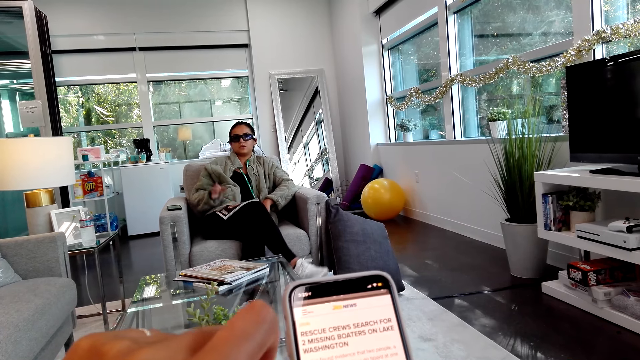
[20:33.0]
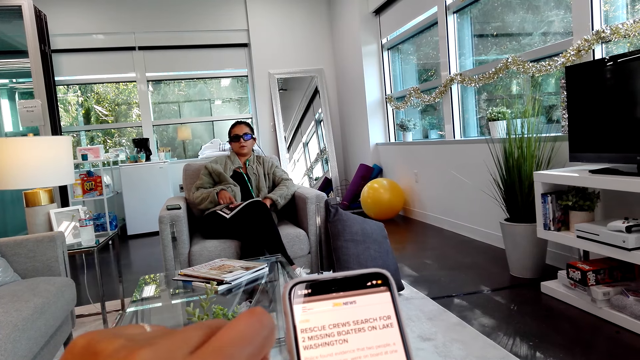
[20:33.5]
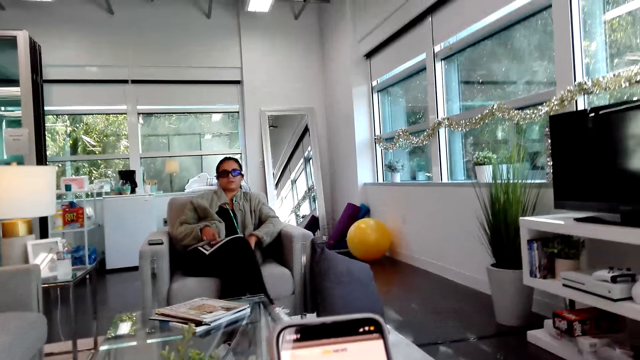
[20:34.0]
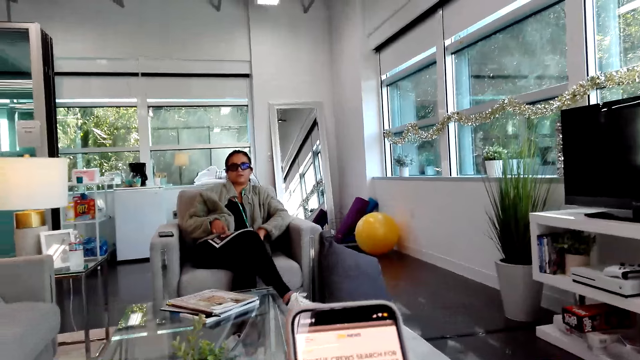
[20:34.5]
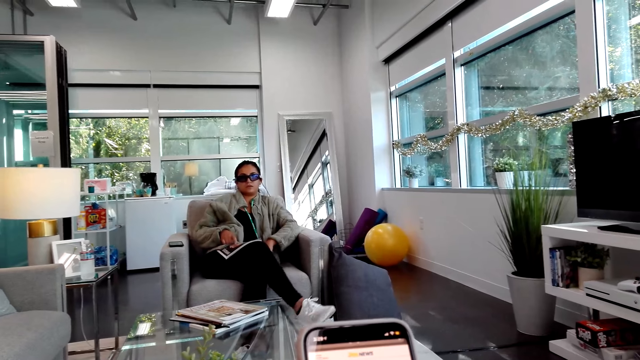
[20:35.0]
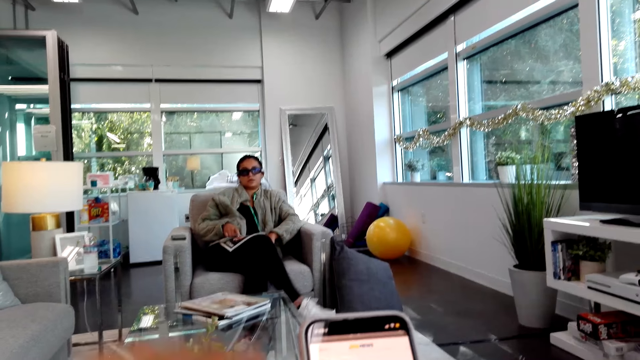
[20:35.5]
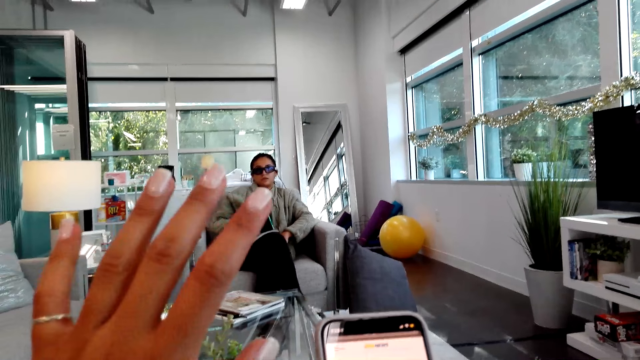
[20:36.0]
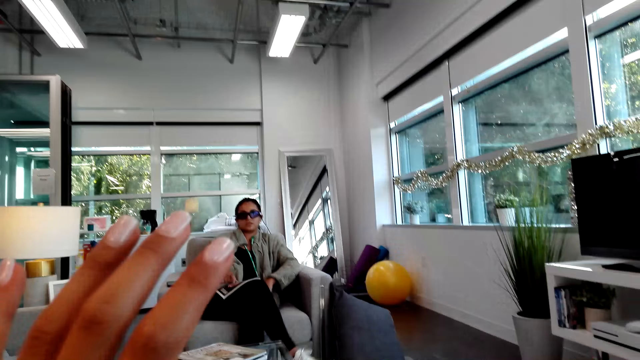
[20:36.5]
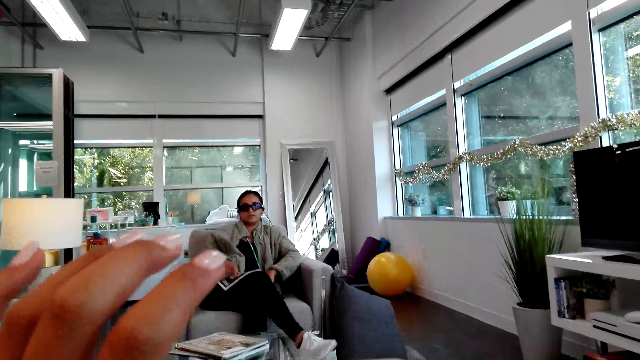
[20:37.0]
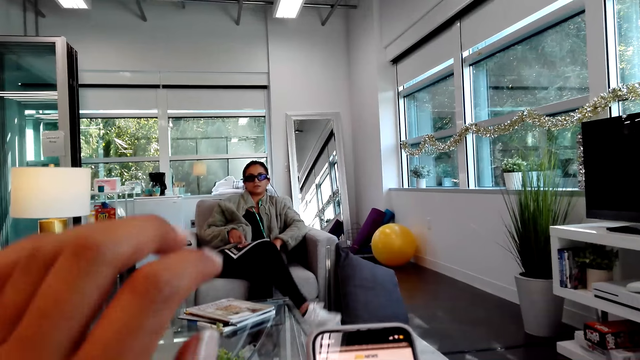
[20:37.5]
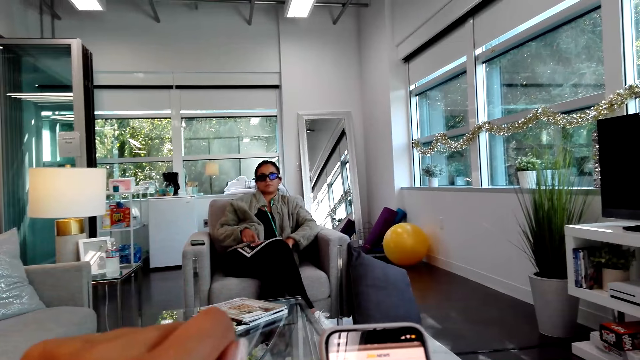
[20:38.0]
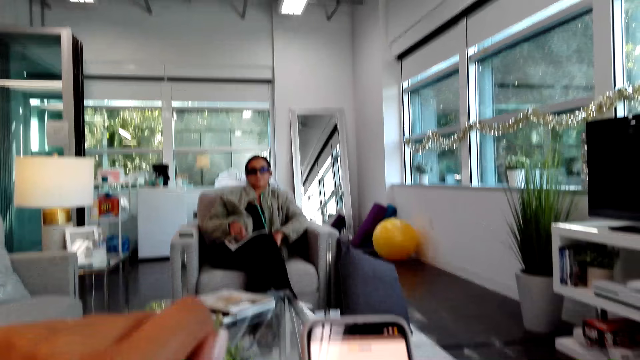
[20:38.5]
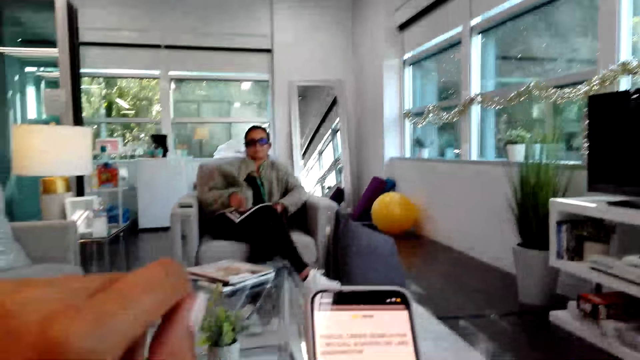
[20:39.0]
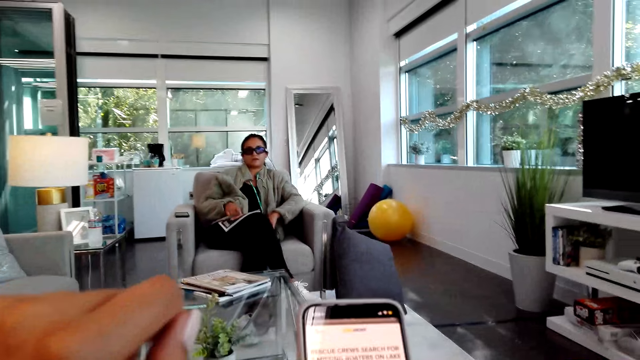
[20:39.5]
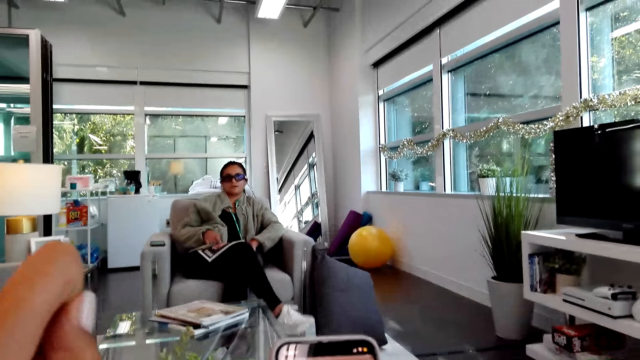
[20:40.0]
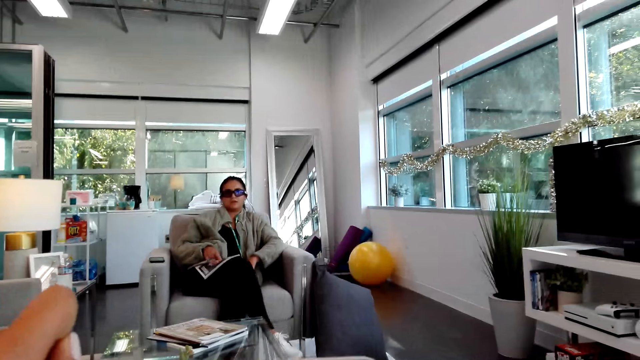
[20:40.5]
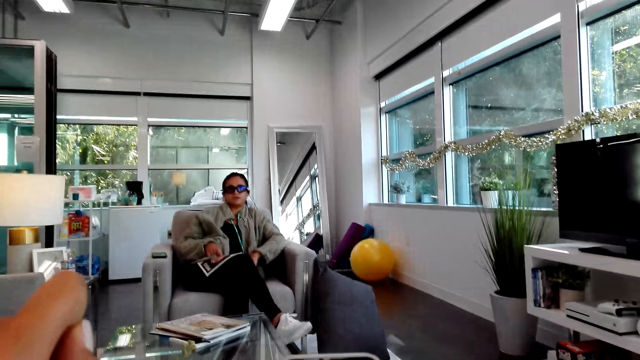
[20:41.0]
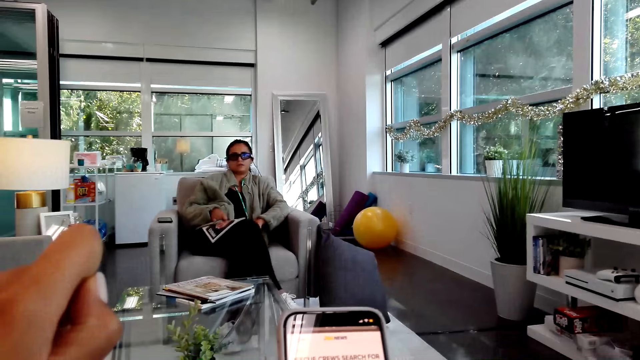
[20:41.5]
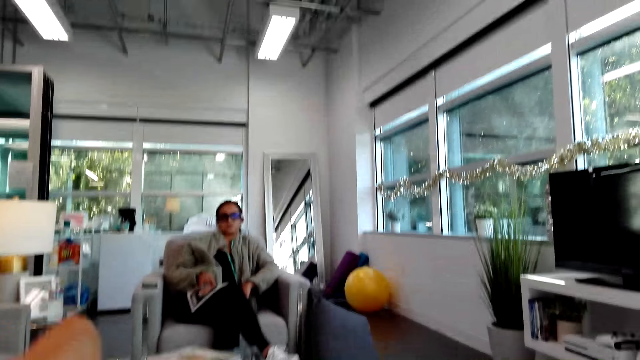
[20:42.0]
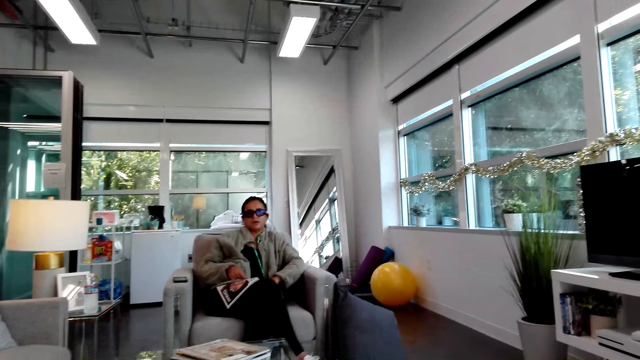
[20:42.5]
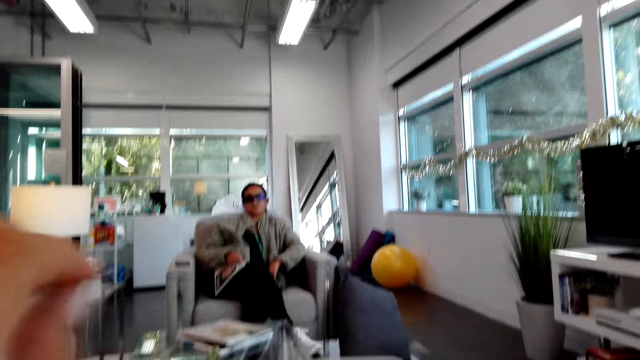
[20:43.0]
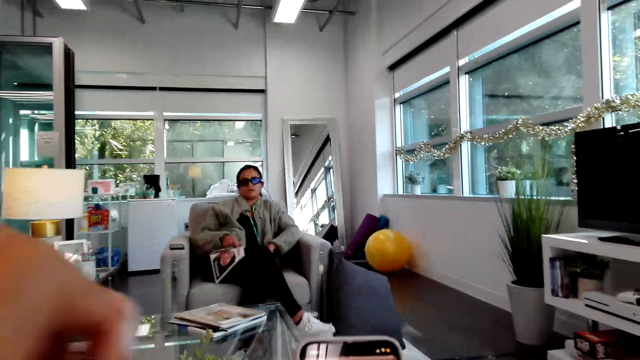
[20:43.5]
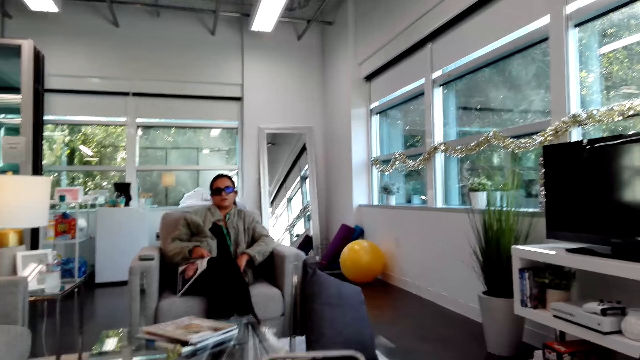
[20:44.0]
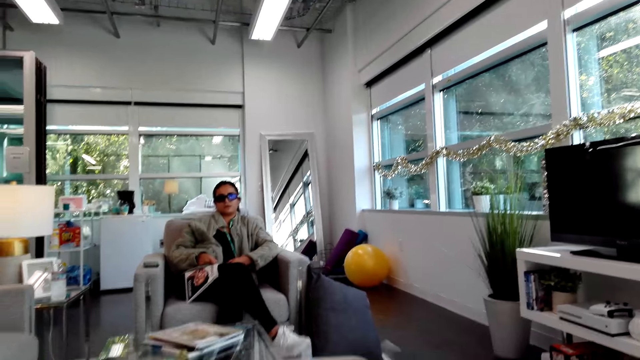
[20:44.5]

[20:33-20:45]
The camera wearer interacts with a woman. They lift a hand.

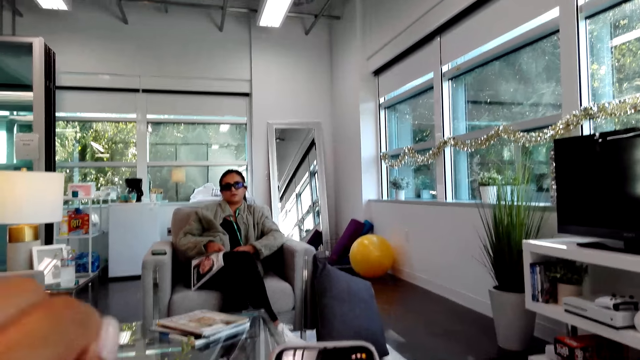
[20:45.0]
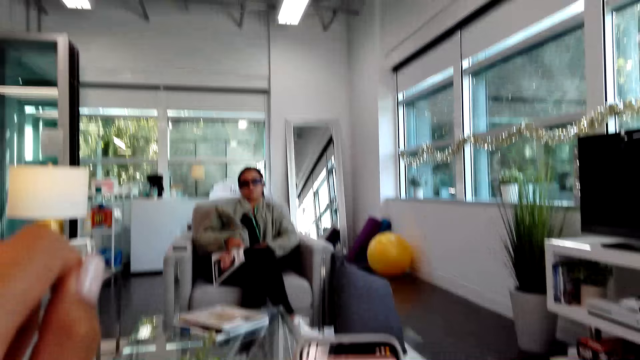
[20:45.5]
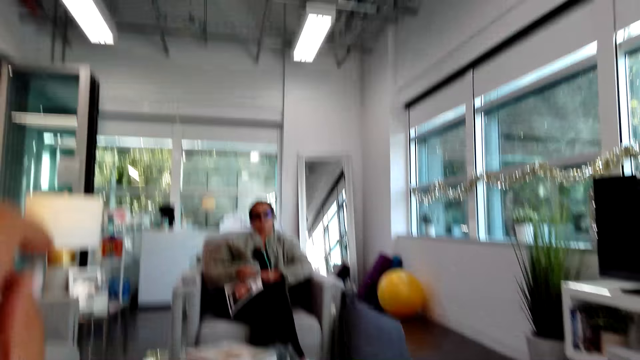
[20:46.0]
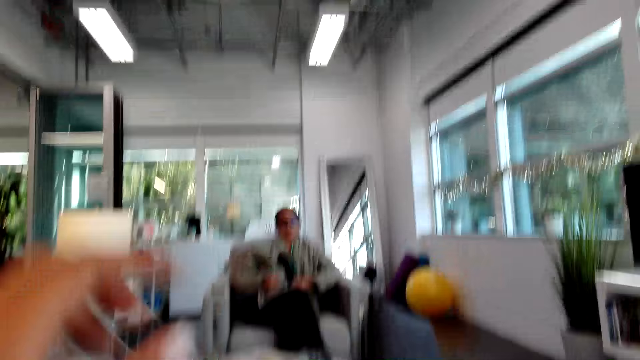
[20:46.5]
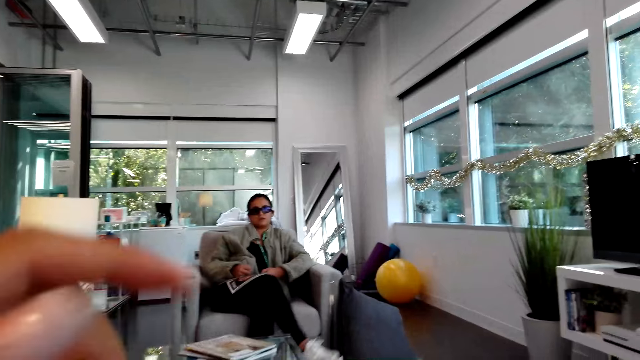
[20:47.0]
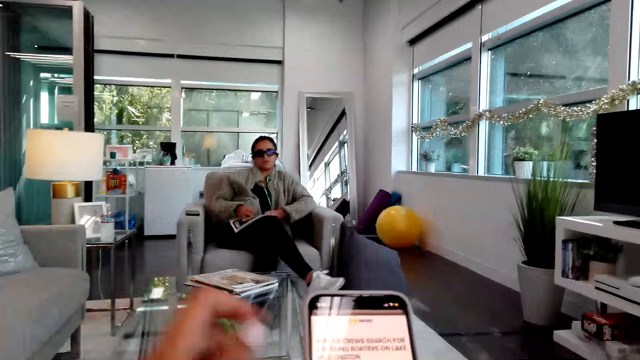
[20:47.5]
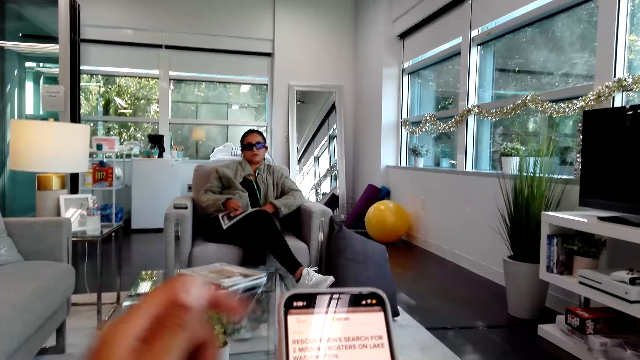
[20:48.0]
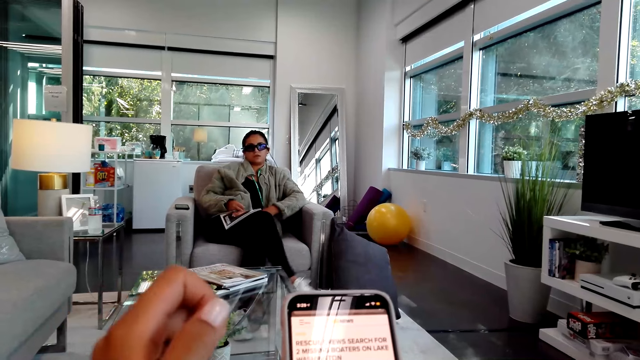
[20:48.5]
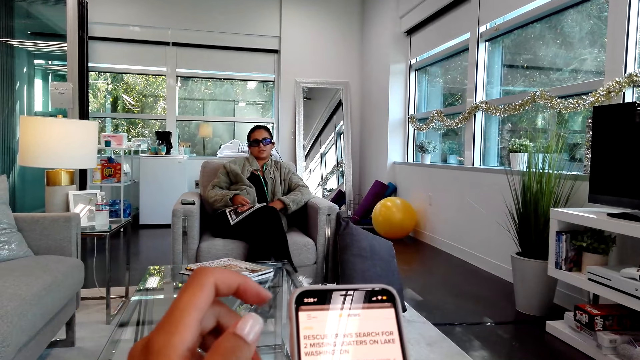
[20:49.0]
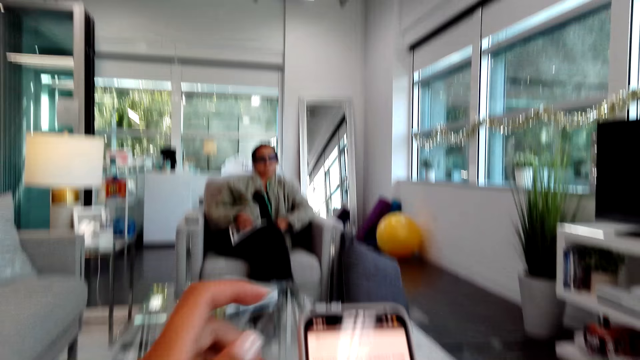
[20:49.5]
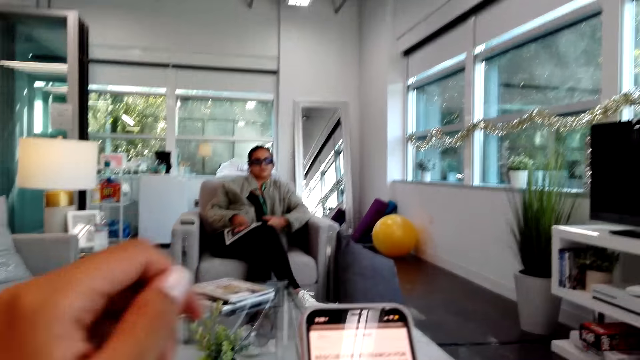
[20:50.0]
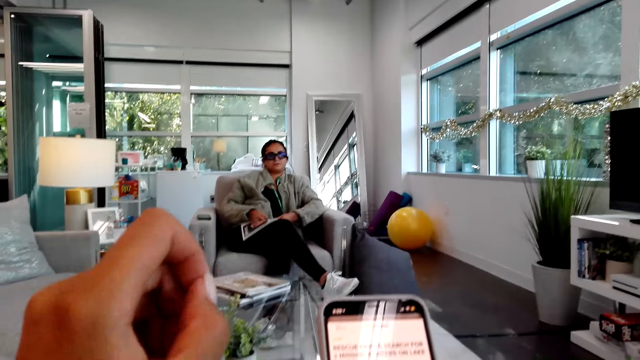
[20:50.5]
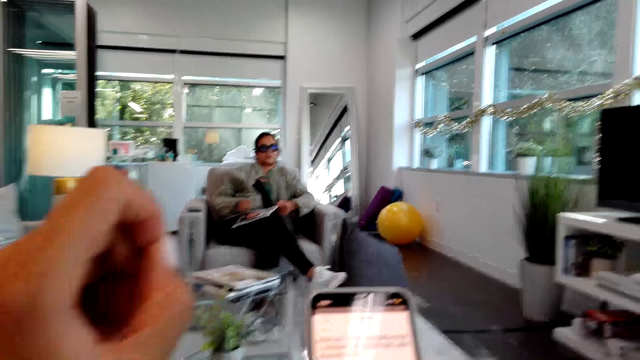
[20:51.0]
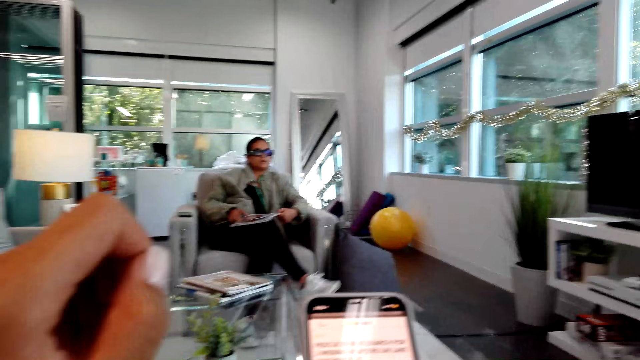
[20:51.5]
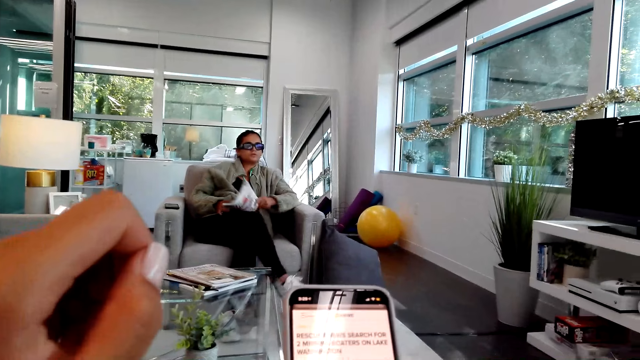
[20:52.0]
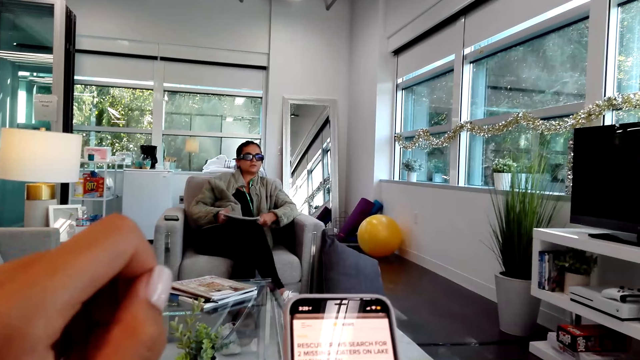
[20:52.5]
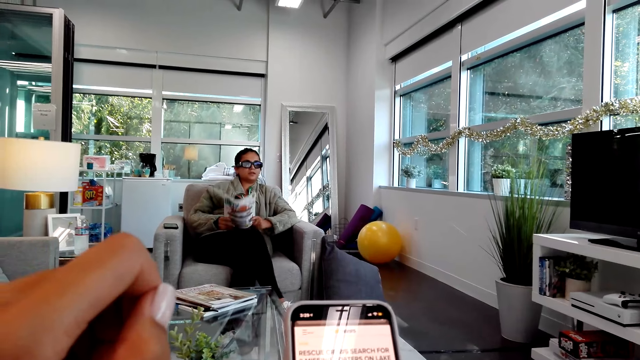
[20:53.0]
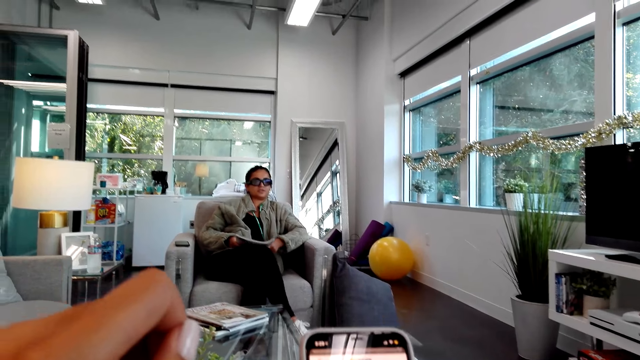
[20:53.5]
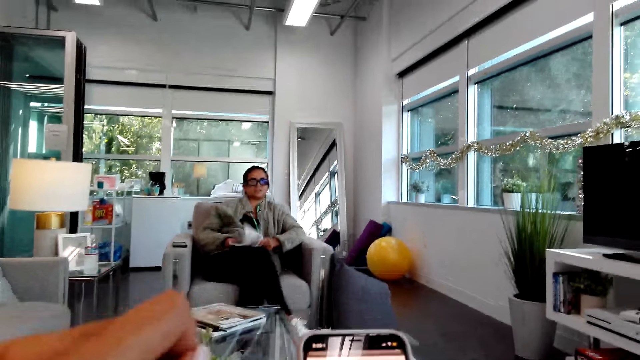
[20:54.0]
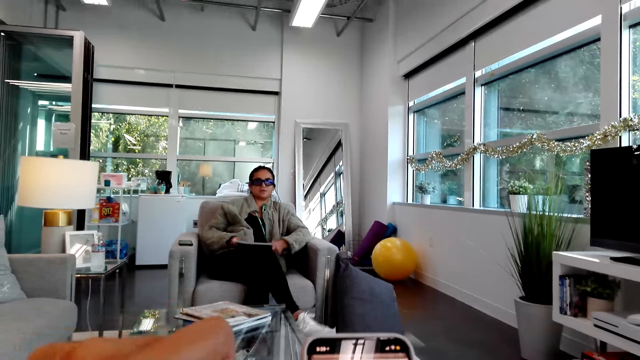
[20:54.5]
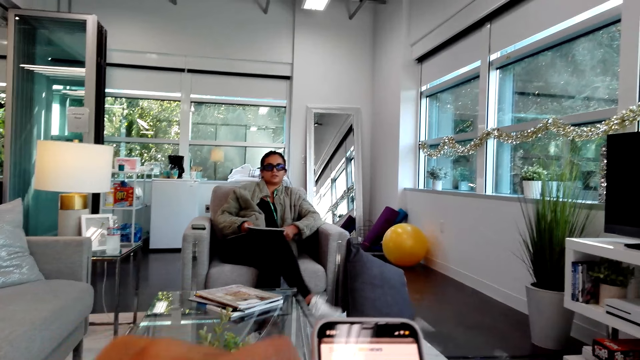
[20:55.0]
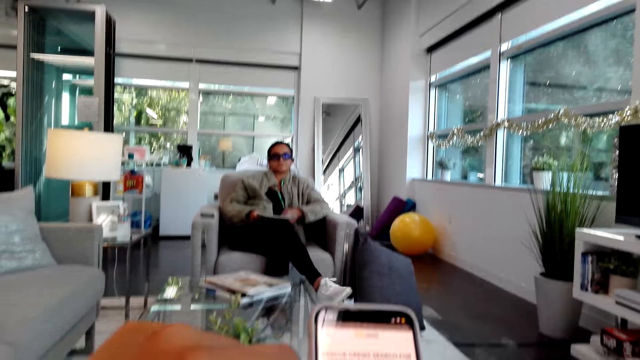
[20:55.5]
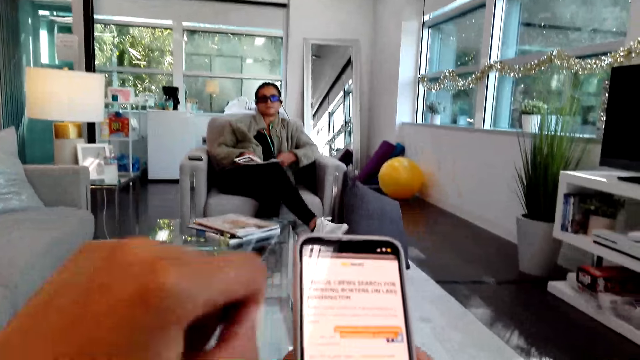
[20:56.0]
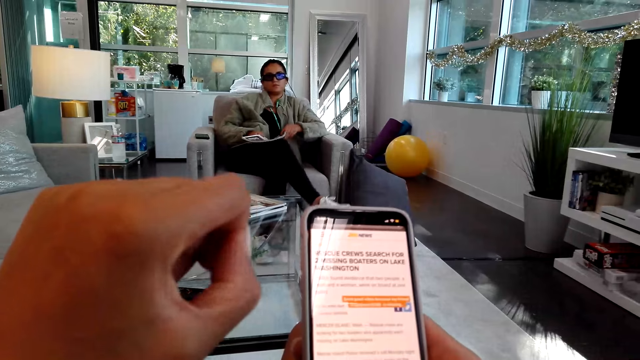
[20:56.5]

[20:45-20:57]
A woman lifts a magazine. The woman responds to the camera wearer. The woman hits the magazine. The camera wearer reads a post on the phone.
